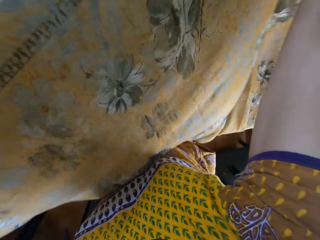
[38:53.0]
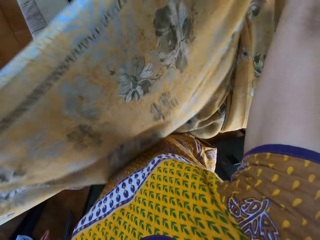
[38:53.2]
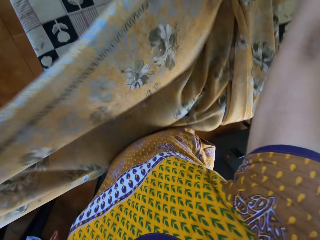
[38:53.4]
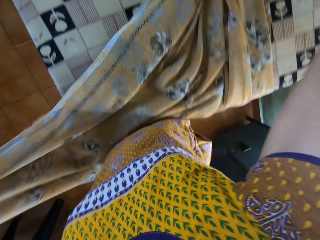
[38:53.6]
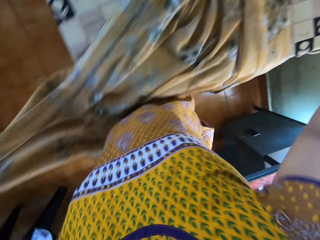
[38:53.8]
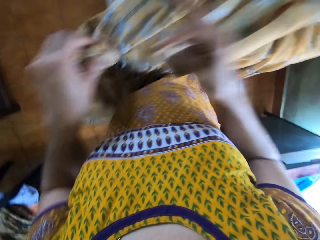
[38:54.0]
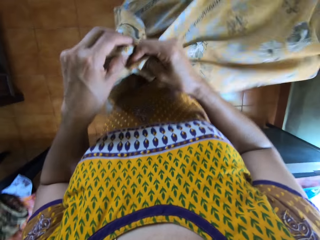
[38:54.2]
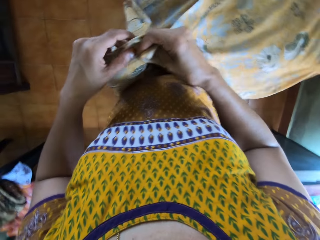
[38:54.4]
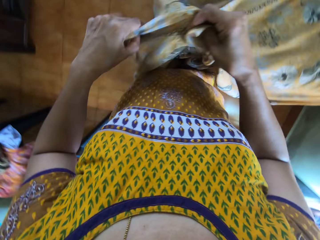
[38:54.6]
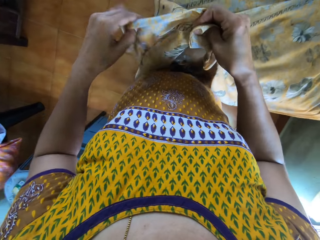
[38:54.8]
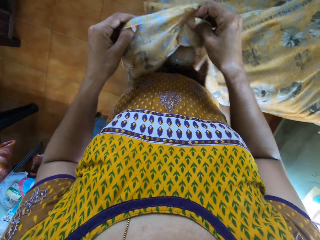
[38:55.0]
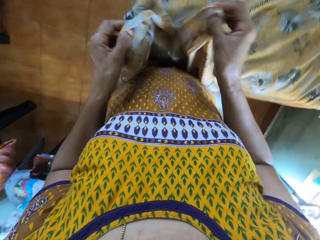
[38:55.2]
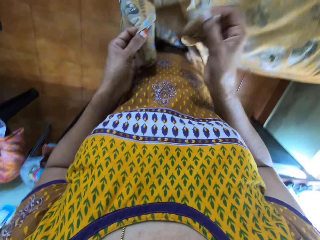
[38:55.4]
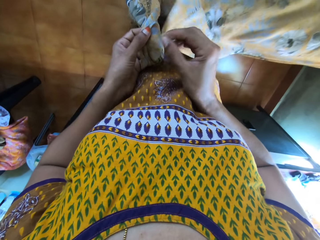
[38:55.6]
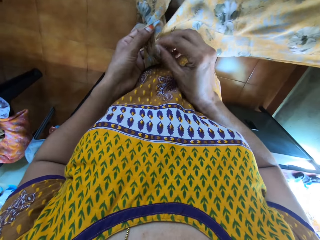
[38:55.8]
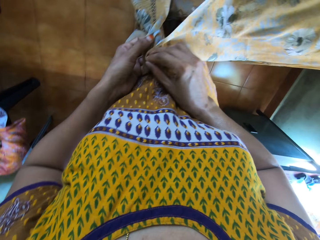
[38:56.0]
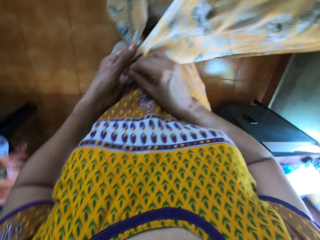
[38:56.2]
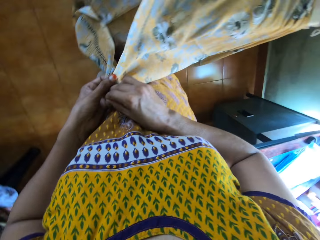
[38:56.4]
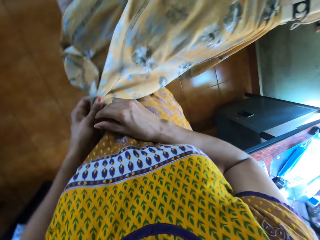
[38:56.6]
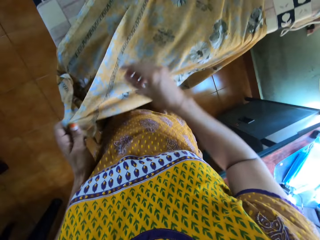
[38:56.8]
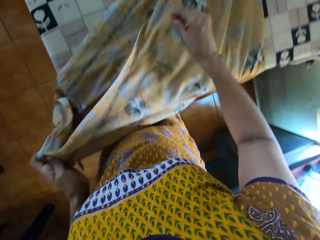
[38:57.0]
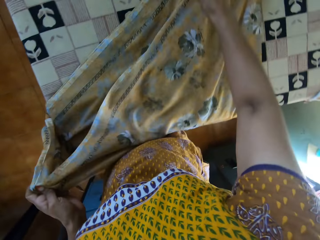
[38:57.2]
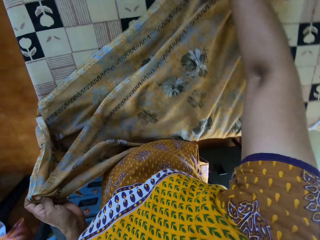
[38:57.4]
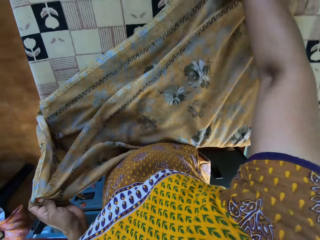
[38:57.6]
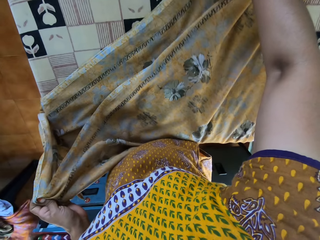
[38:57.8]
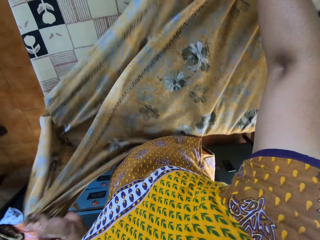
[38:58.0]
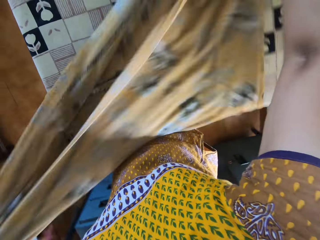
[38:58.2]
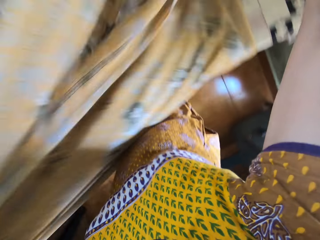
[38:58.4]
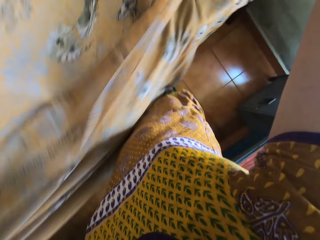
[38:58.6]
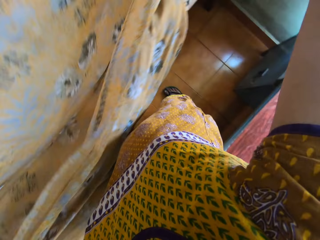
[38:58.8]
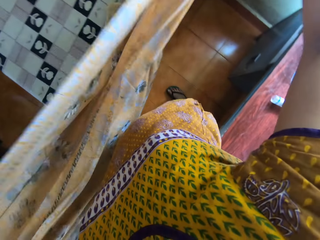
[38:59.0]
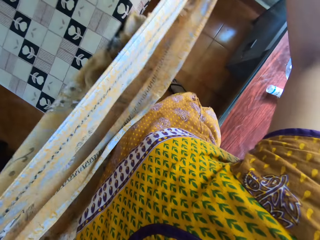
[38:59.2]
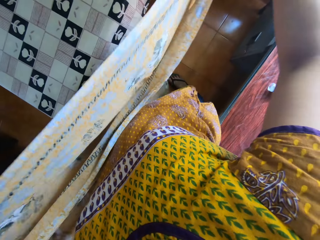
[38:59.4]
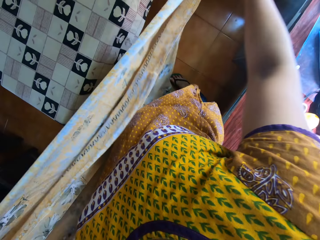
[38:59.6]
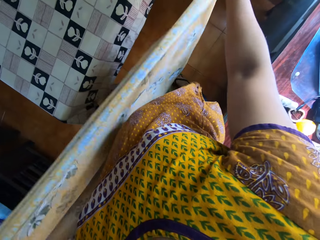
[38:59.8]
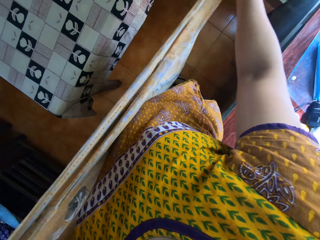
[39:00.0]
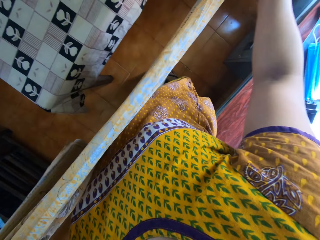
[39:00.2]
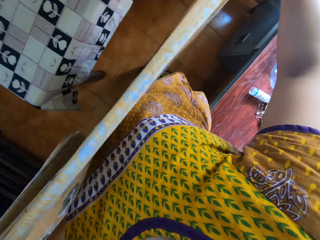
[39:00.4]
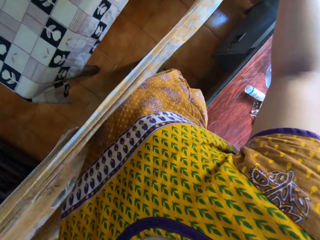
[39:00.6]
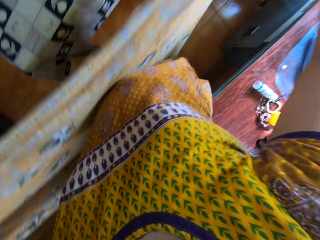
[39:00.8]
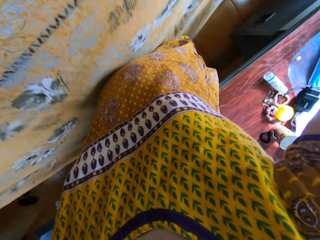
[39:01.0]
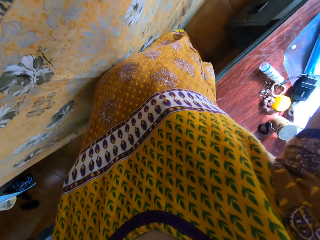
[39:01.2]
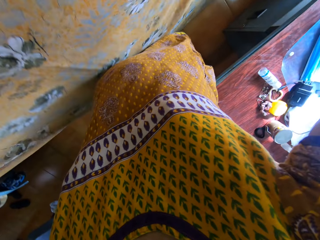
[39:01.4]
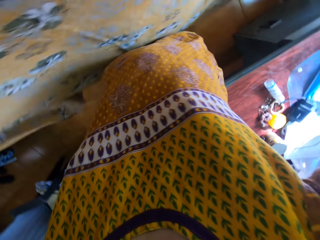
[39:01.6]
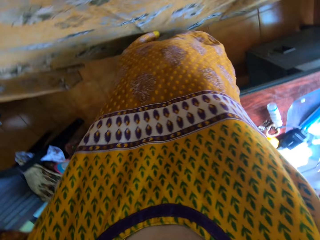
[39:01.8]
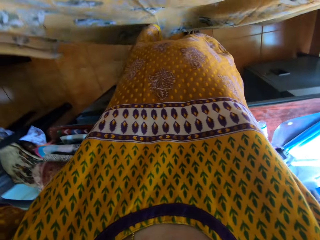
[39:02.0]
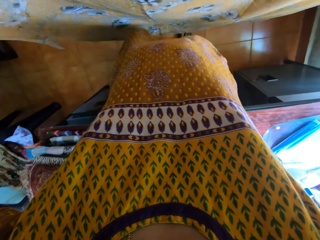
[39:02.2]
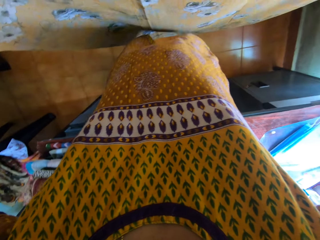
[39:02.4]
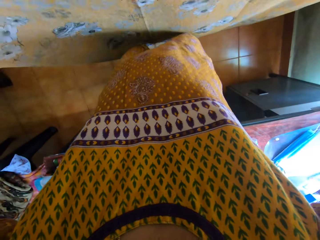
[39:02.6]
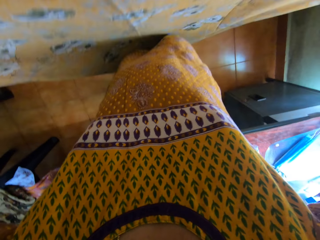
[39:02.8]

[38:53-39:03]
The camera wearer places the cloth on the ironing board with both hands. She folds the cloth with both hands. She holds the cloth in her right hand with her left hand. She picks up the cloth from the ironing board with both hands.

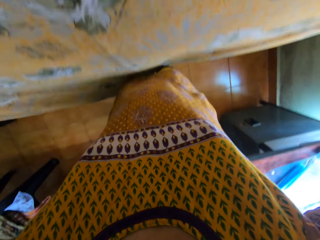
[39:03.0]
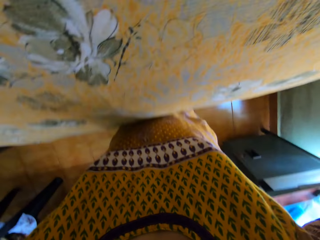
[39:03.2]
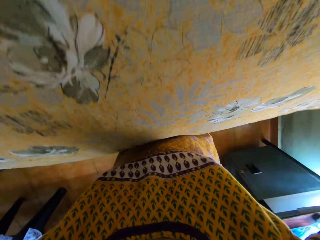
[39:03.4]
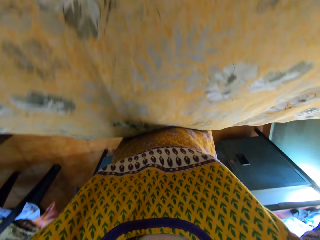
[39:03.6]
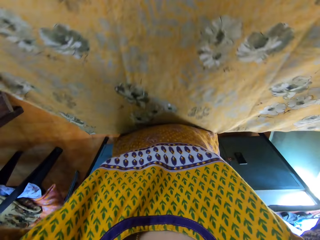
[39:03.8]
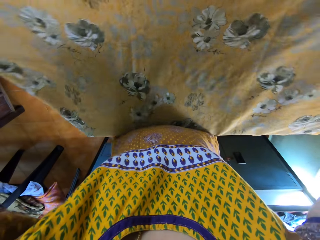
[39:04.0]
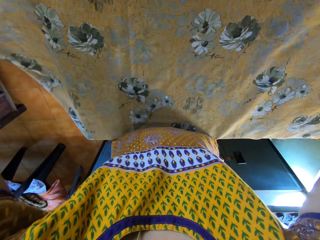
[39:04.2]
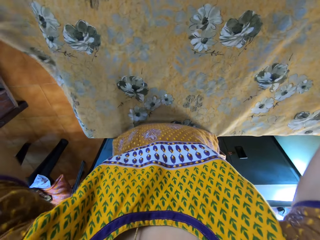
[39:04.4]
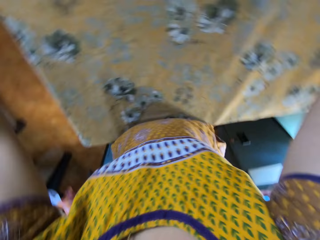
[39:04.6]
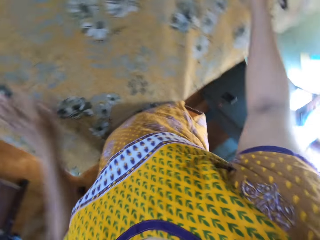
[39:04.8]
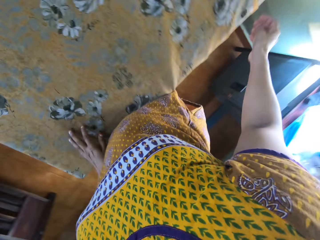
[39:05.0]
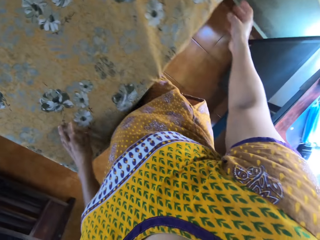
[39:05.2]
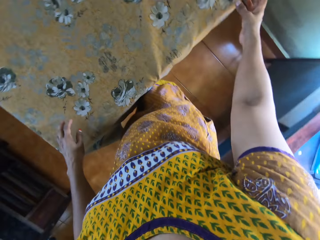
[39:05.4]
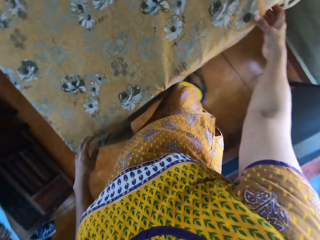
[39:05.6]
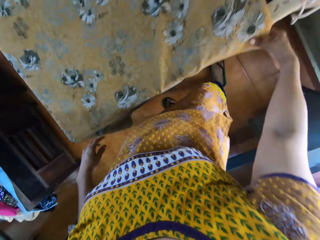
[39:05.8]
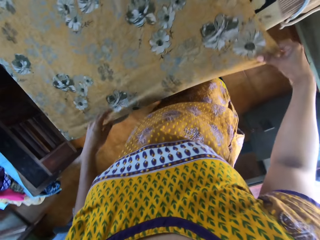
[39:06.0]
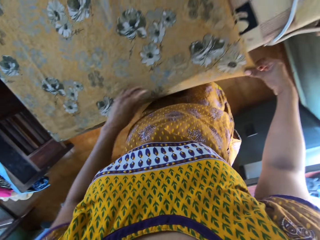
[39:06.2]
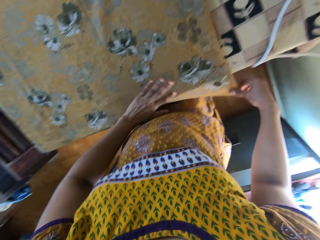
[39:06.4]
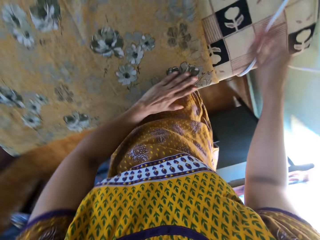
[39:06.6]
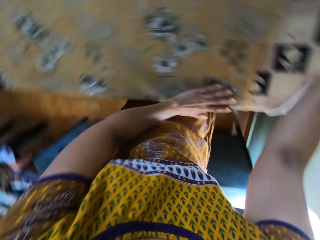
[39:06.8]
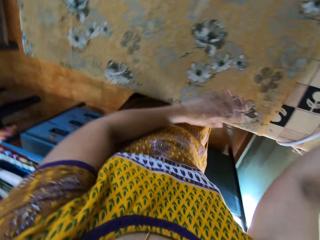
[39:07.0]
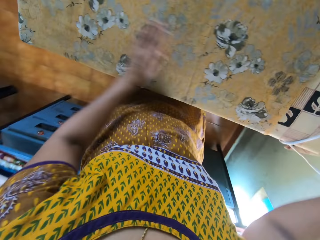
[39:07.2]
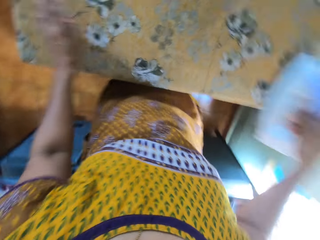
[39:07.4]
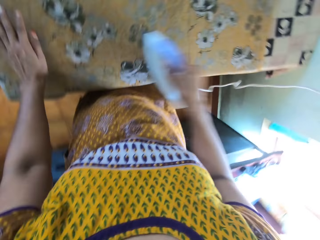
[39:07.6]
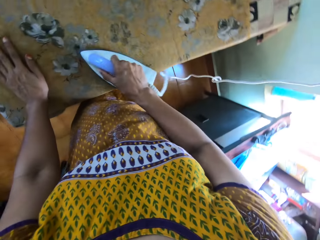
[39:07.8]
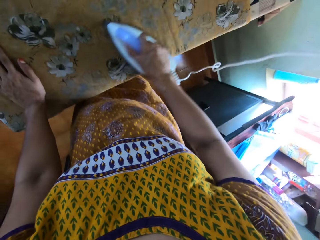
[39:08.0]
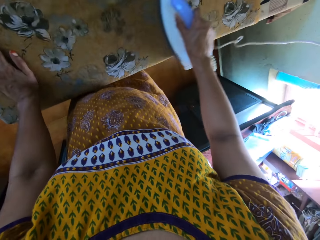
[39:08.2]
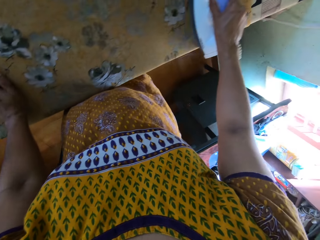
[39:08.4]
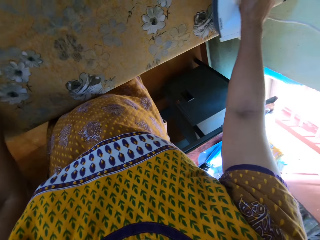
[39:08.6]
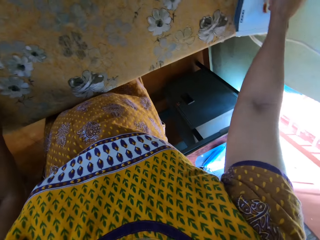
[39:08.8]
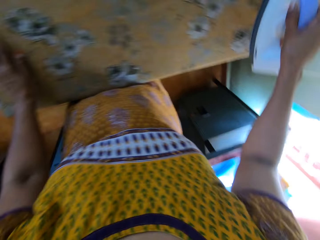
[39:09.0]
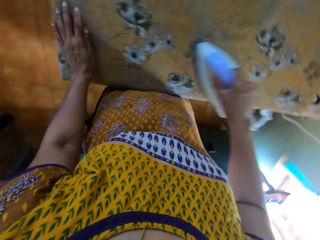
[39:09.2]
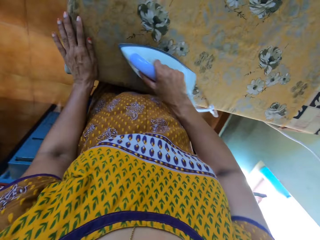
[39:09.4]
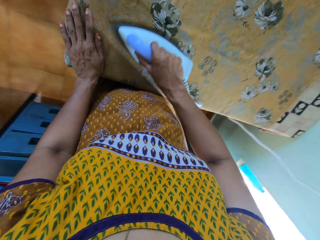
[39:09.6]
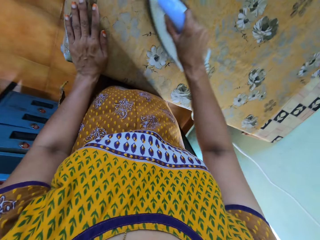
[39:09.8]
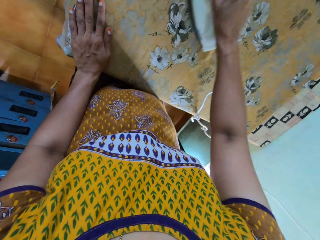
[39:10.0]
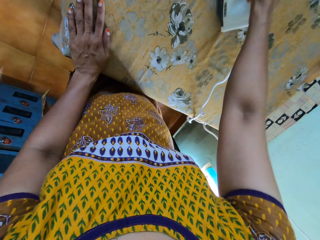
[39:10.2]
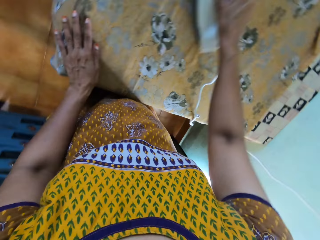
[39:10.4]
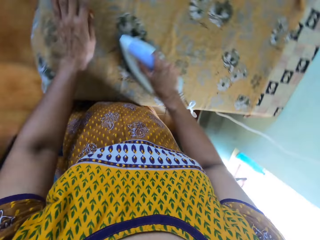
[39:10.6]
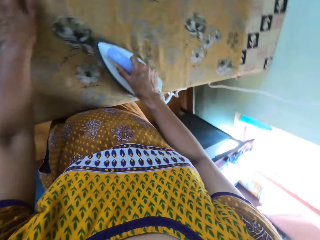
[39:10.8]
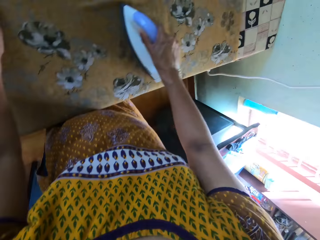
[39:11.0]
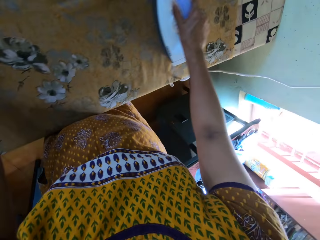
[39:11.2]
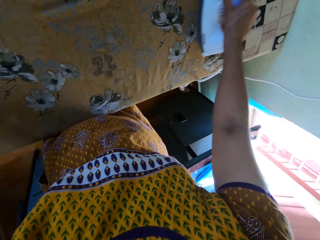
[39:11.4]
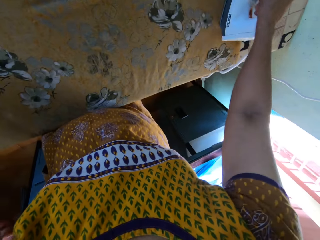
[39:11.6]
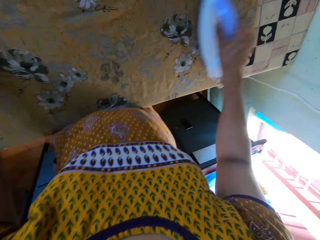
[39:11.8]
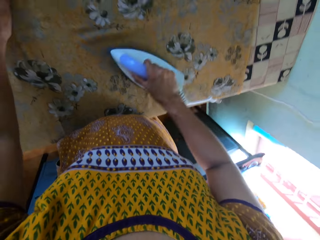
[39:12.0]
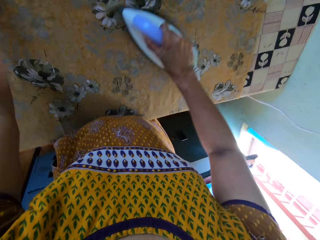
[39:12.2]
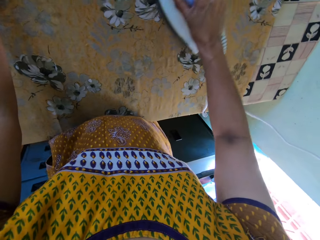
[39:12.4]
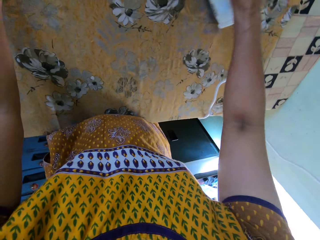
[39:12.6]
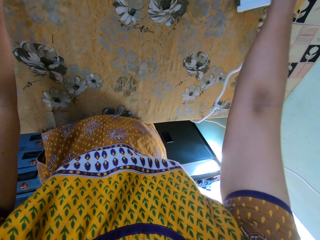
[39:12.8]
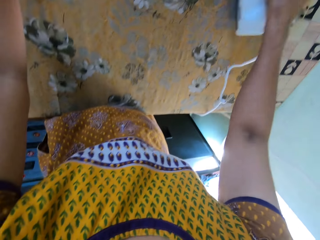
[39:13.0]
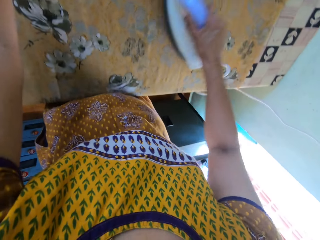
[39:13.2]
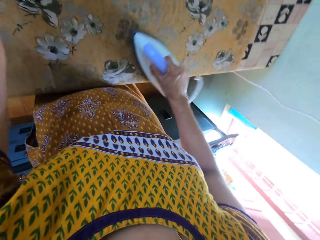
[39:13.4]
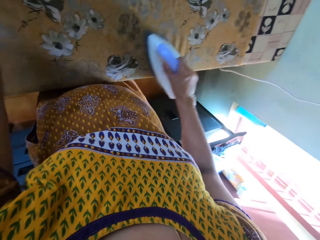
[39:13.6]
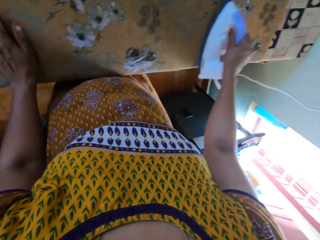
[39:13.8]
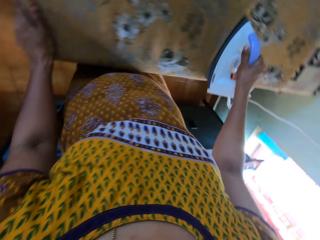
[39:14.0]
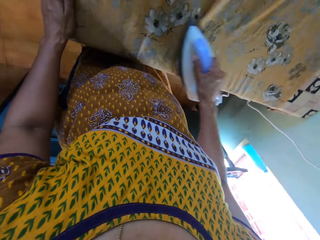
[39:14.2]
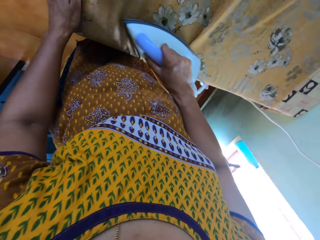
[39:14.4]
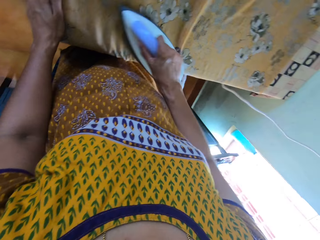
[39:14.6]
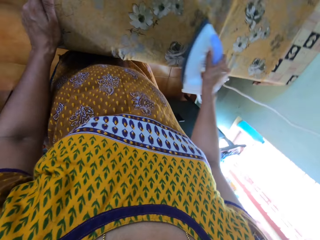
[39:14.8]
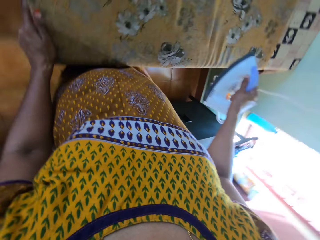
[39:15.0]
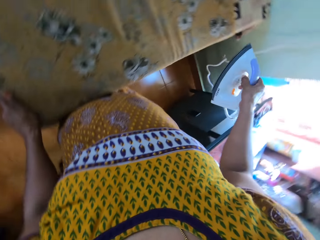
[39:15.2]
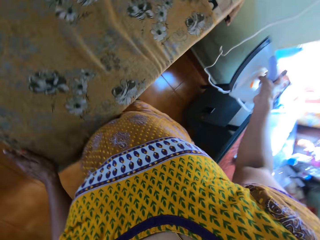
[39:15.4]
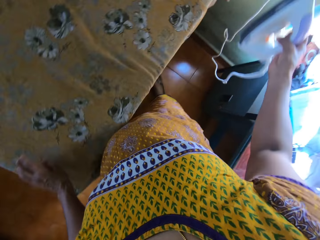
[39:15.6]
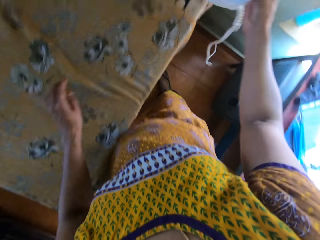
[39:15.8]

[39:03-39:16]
The camera wearer places the cloth on the ironing board with both hands. She adjusts the cloth with her right hand. She picks up the iron from the ironing board with her right hand. She irons the cloth with the iron in her right hand.
